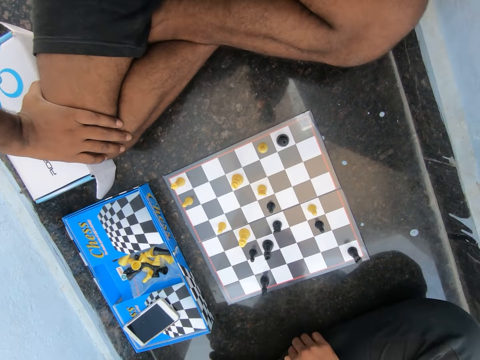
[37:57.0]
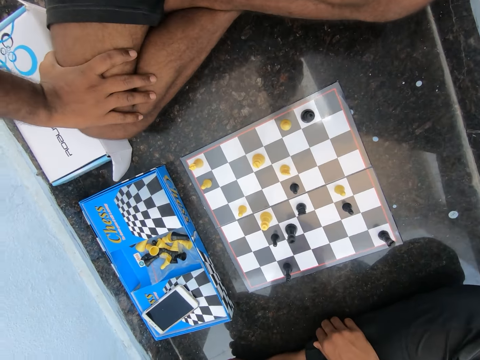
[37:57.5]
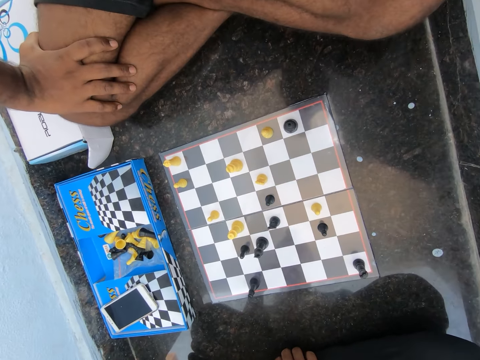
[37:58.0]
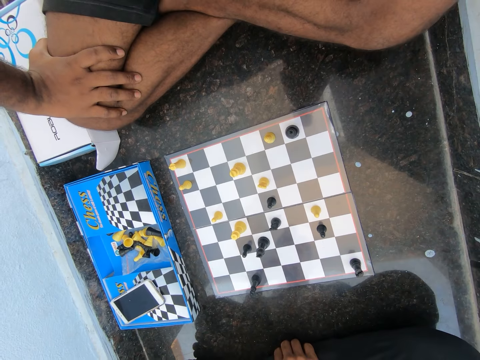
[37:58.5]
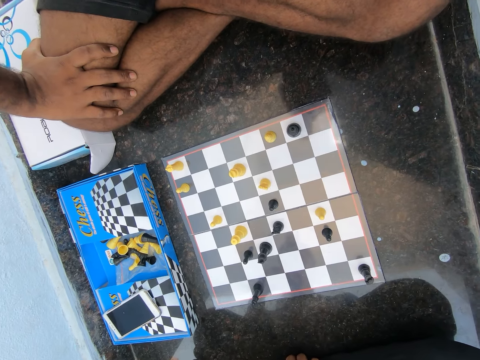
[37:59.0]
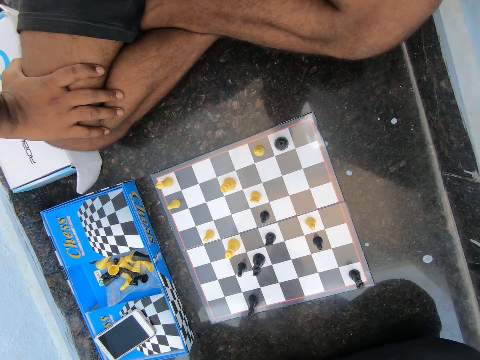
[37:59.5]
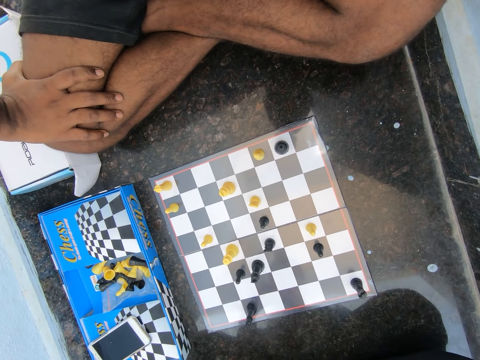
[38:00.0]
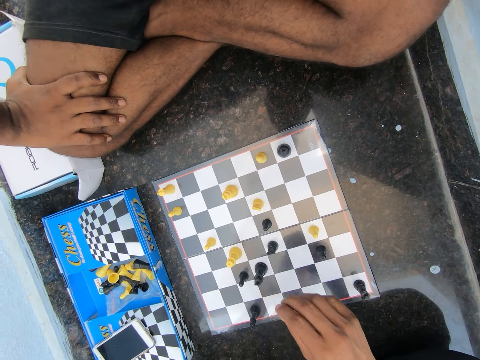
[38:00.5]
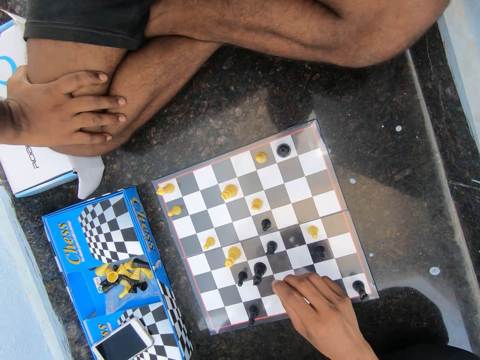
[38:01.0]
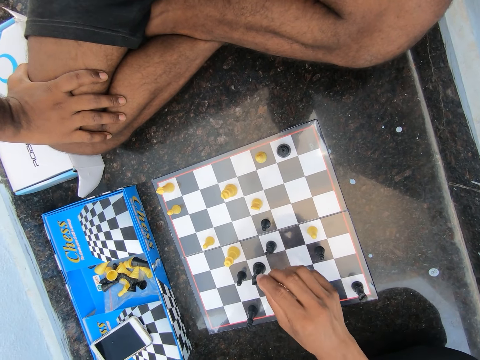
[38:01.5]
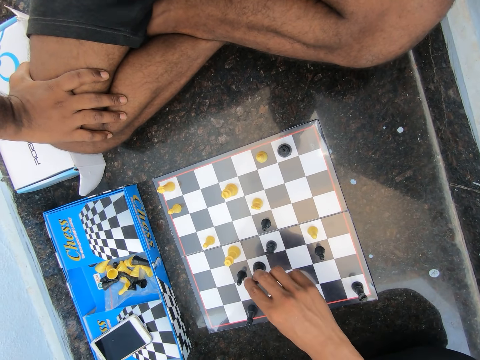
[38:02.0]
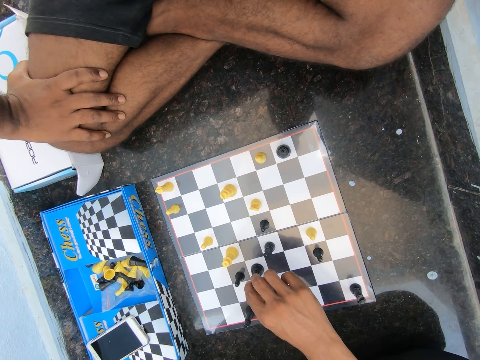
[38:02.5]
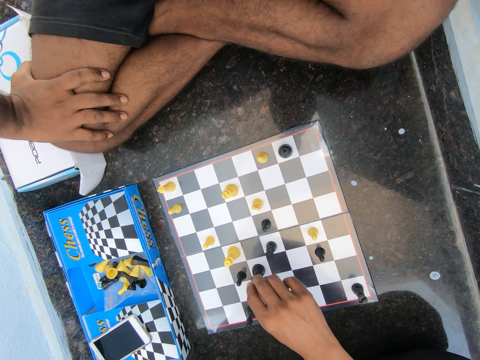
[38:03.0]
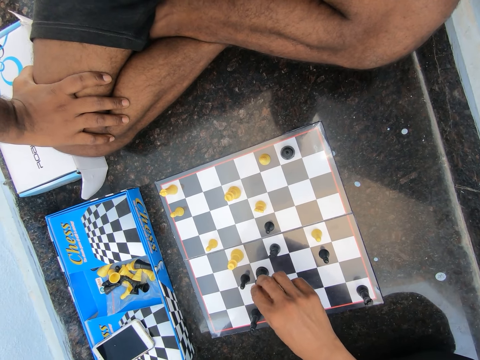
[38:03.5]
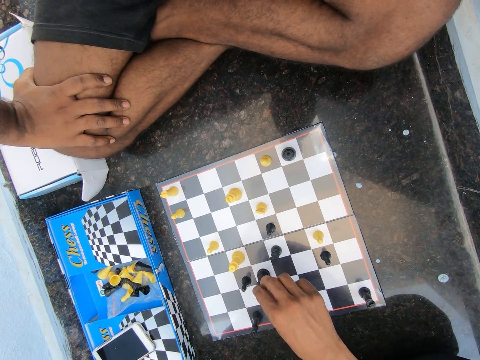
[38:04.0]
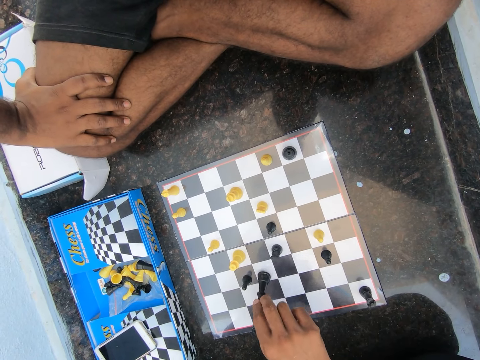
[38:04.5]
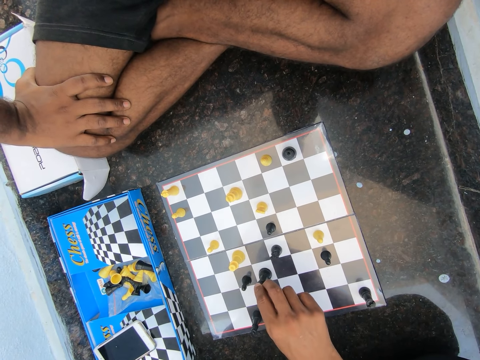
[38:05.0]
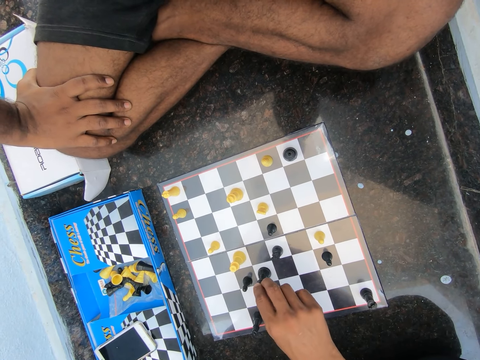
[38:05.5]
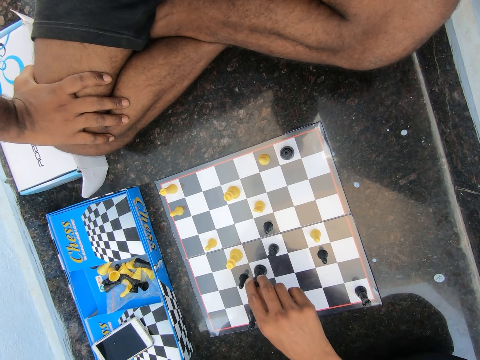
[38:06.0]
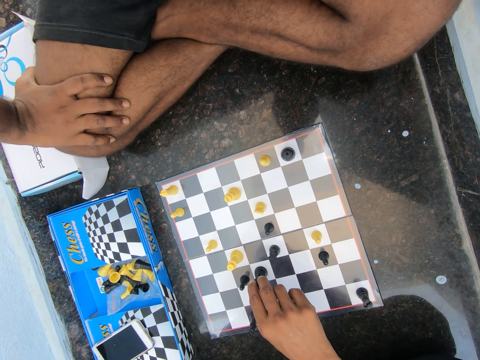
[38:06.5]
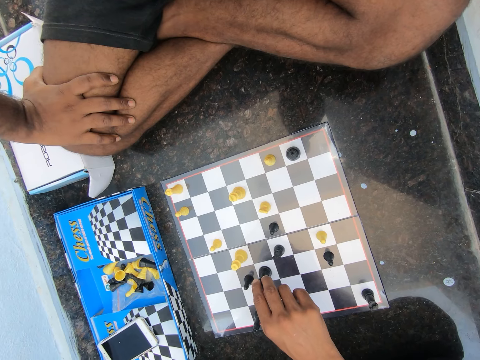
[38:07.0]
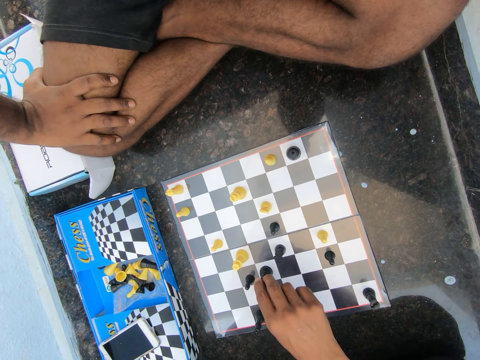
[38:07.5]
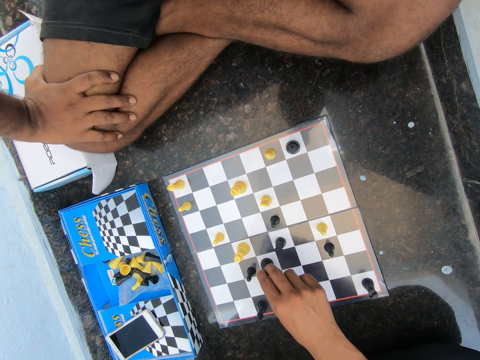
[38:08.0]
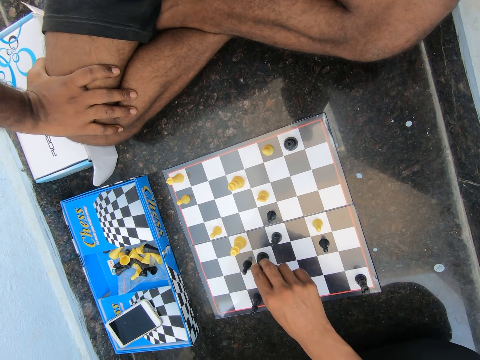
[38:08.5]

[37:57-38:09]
The camera wearer converses. A man plays the chess game. The camera wearer touches a black chess piece.

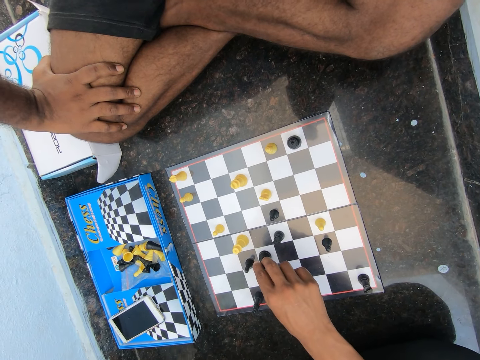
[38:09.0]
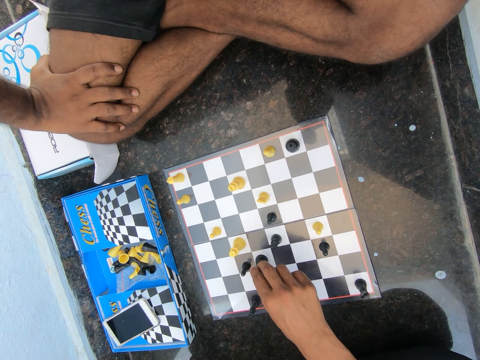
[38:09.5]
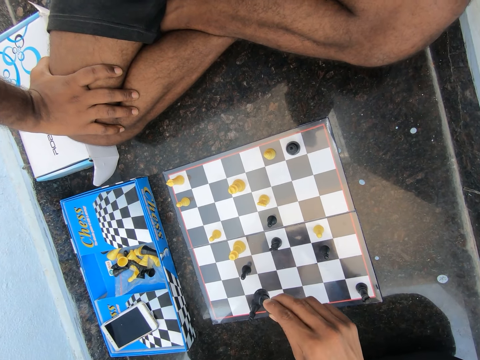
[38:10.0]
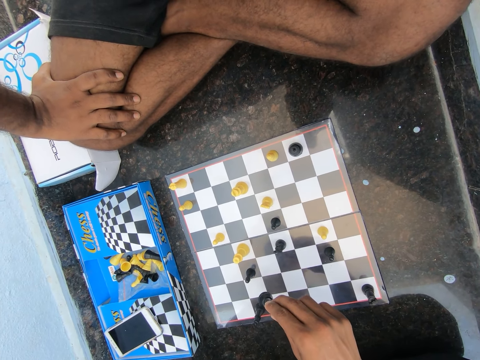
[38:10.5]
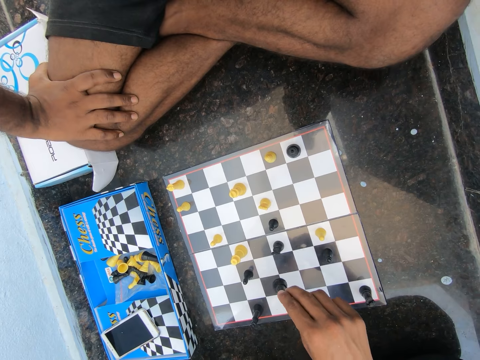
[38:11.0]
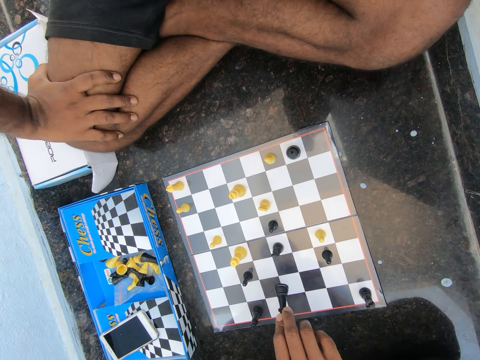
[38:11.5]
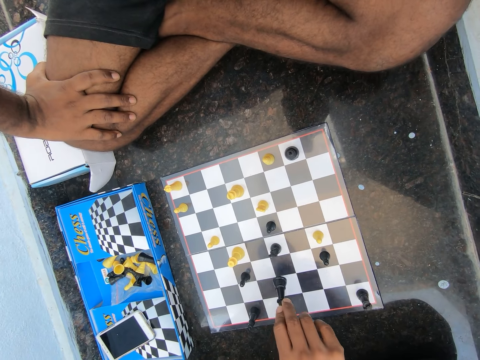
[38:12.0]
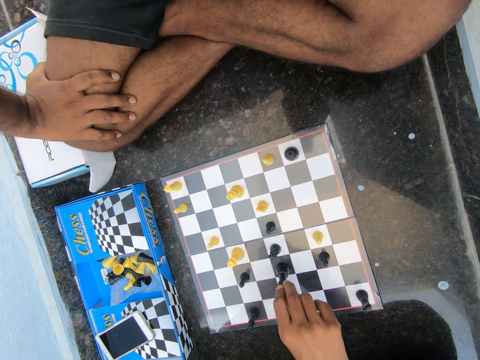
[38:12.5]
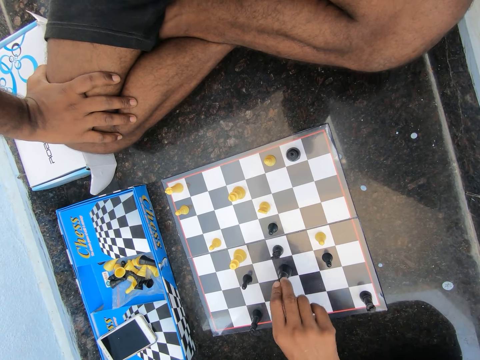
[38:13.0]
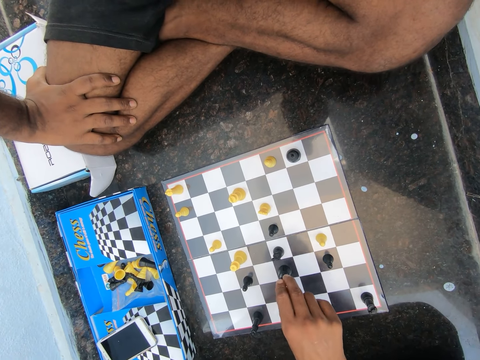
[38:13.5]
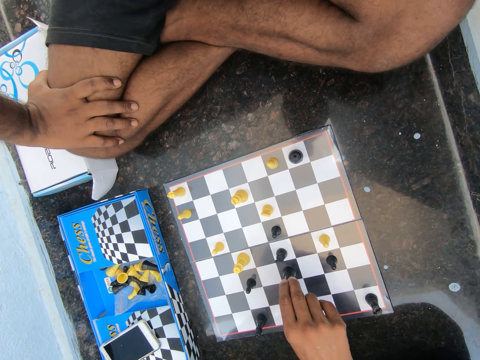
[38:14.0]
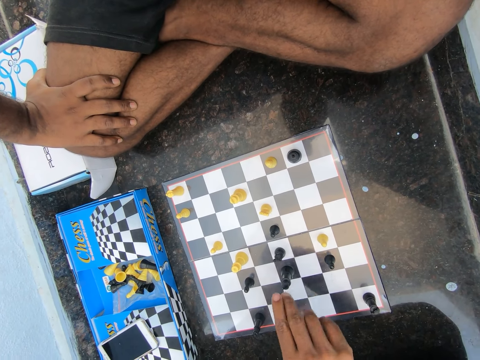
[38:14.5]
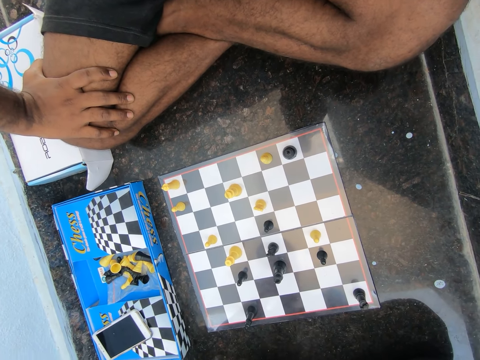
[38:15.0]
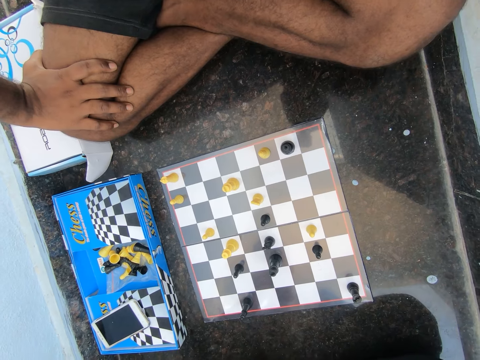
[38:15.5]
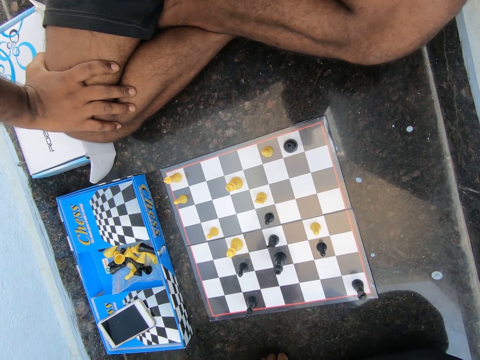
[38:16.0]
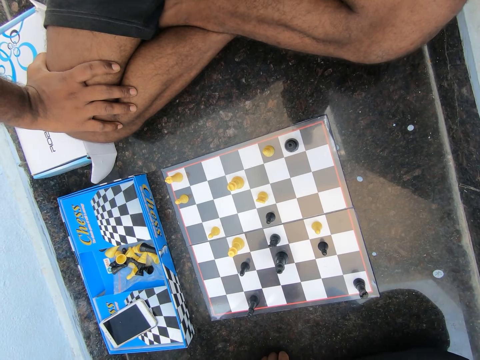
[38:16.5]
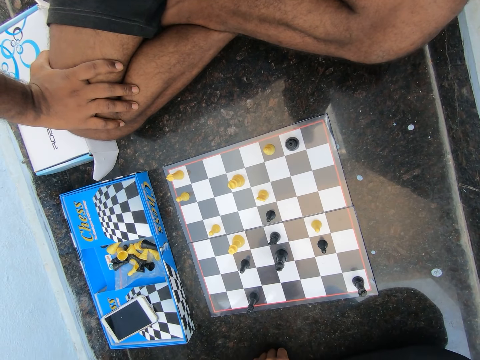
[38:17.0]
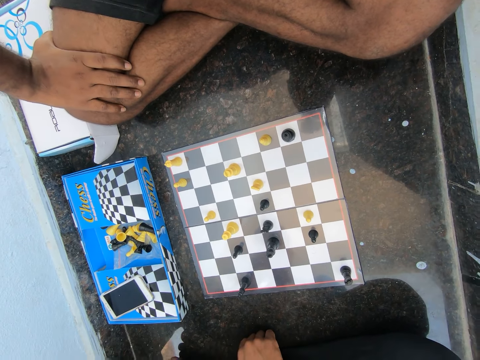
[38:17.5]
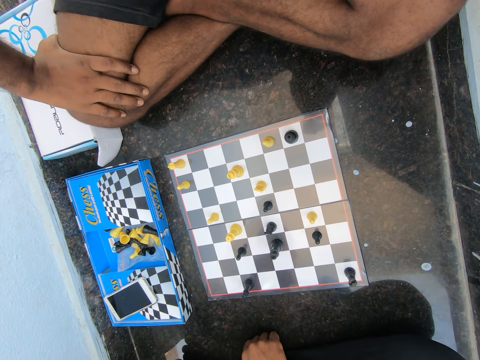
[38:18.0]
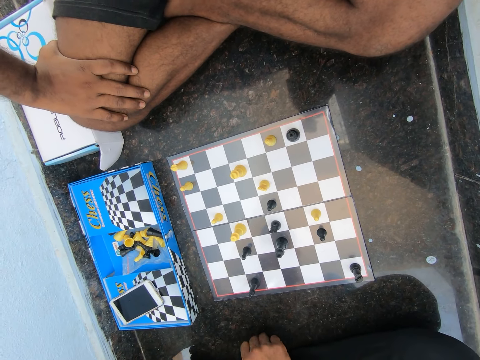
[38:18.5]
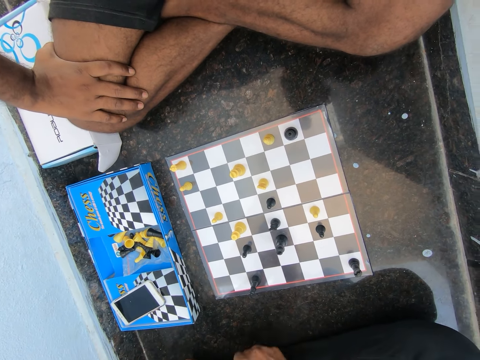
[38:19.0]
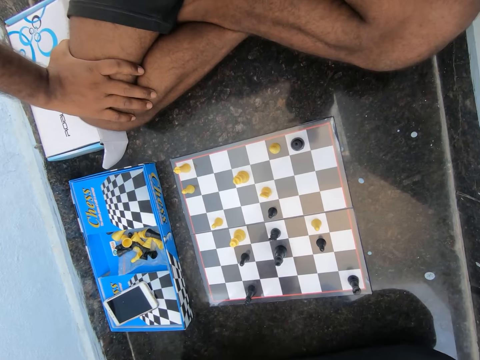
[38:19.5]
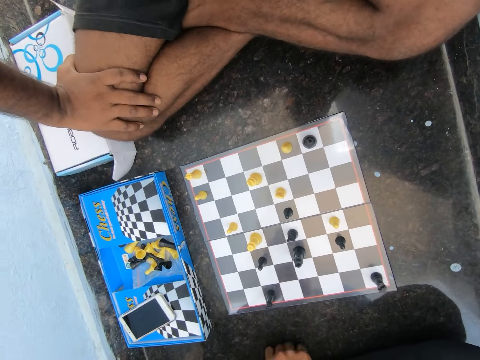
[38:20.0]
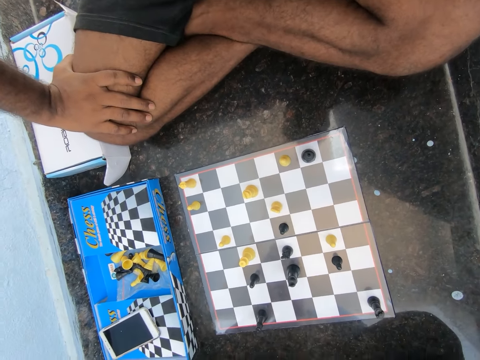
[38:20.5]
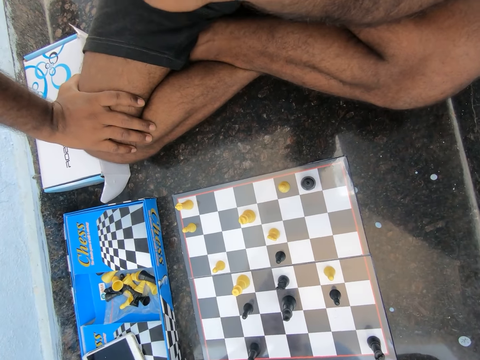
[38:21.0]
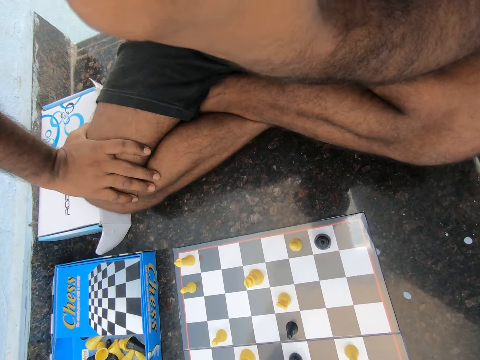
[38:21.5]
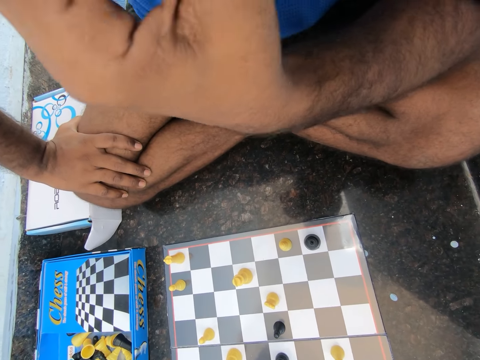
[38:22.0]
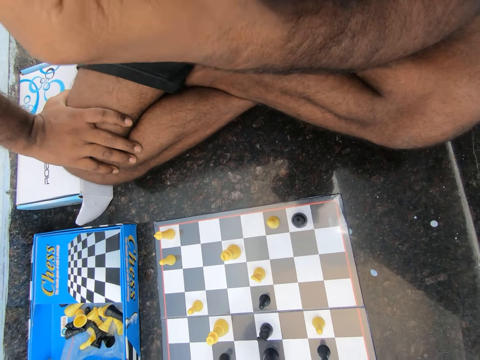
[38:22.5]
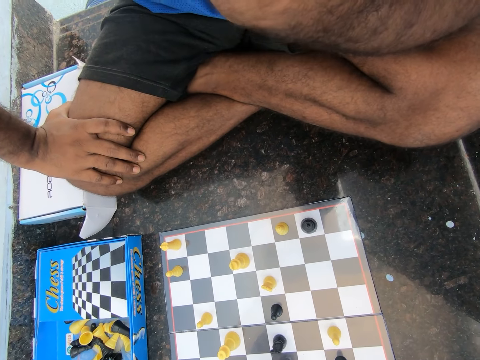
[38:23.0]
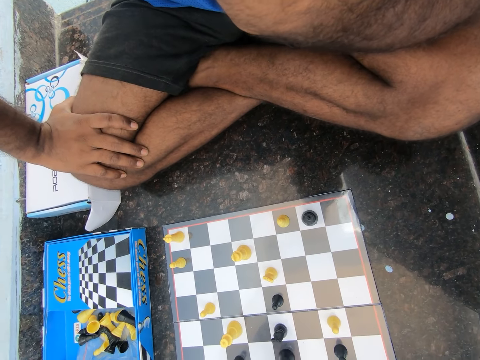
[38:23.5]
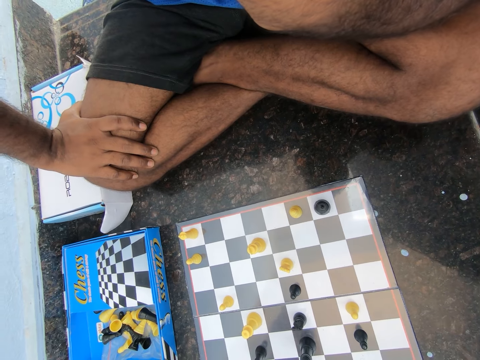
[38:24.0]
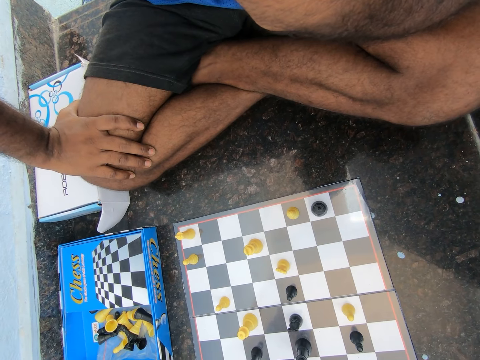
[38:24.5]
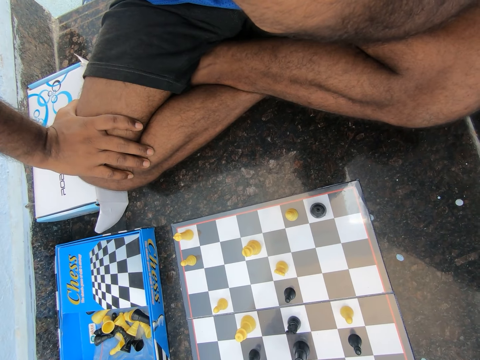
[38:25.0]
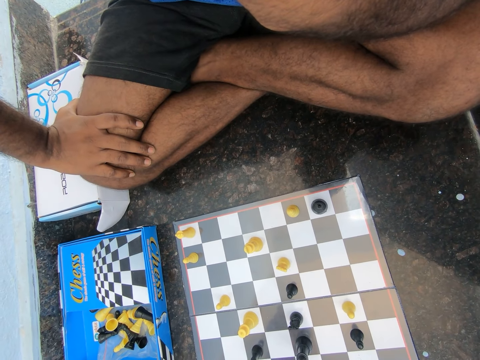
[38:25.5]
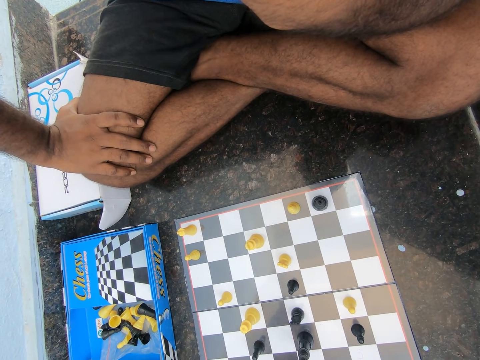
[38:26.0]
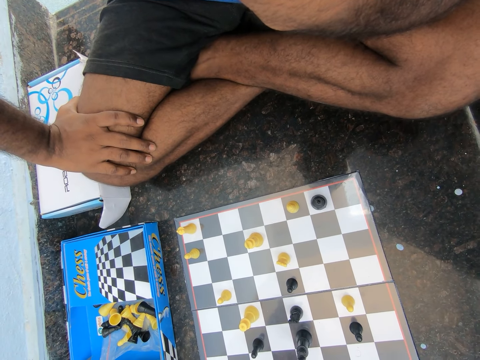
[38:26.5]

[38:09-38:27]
The camera wearer takes the black chess piece from the chess board. He places the black chess piece on the chess board. He moves his hand. He touches part of his body.
